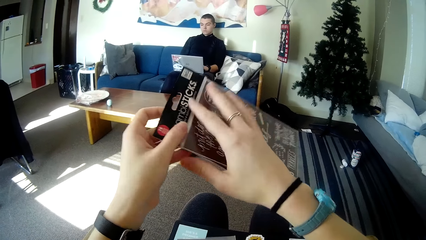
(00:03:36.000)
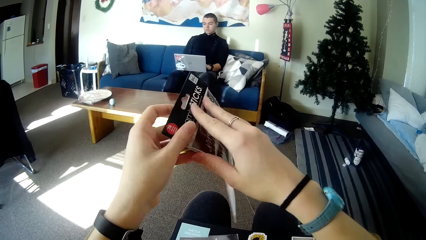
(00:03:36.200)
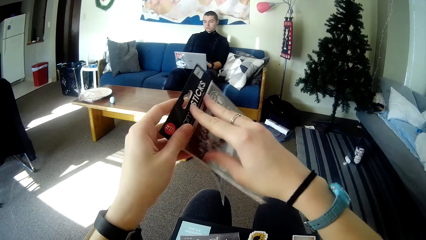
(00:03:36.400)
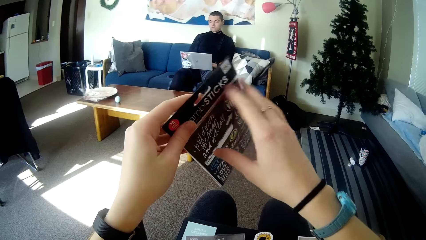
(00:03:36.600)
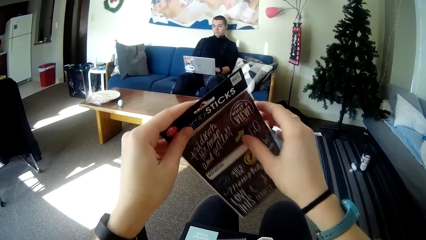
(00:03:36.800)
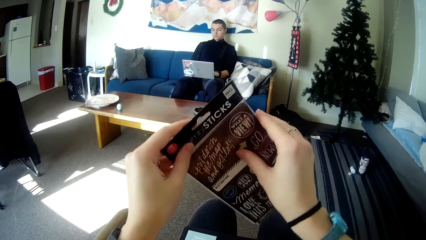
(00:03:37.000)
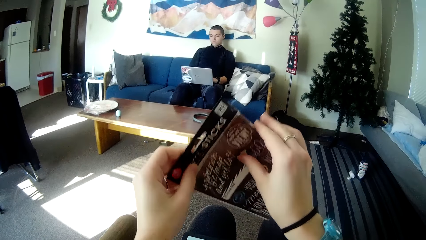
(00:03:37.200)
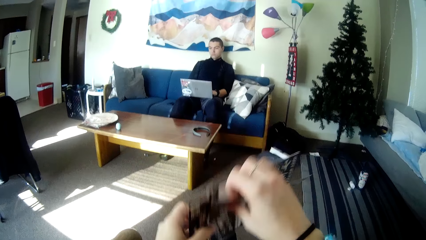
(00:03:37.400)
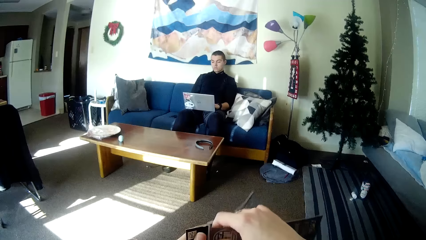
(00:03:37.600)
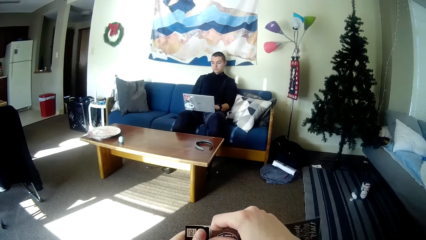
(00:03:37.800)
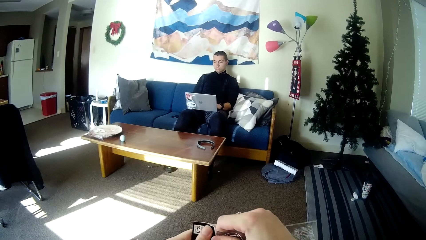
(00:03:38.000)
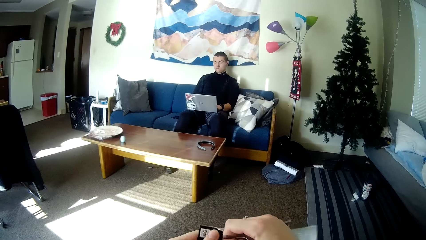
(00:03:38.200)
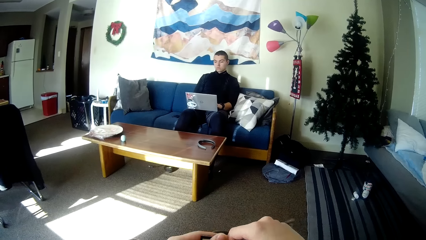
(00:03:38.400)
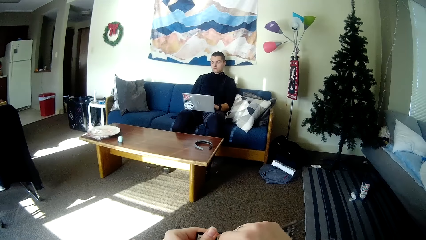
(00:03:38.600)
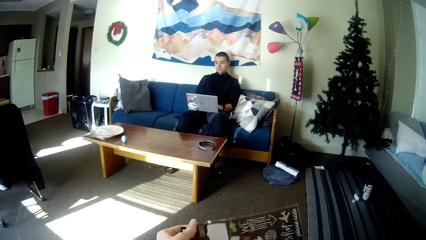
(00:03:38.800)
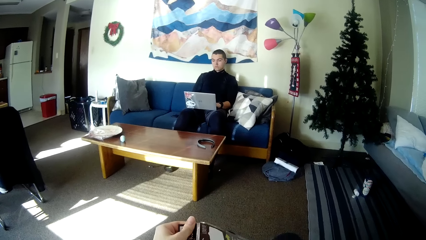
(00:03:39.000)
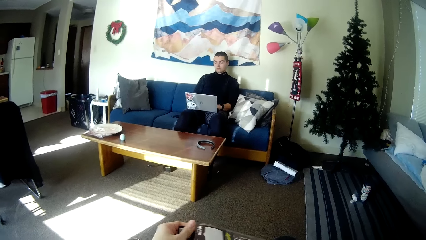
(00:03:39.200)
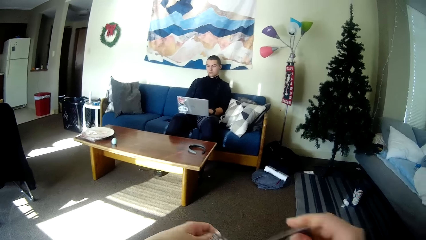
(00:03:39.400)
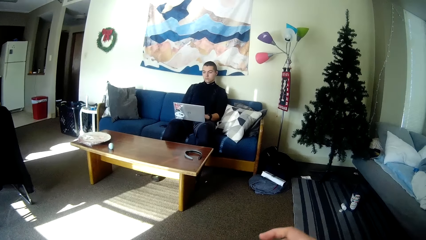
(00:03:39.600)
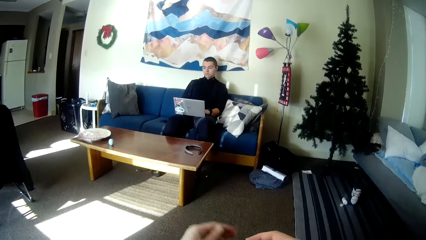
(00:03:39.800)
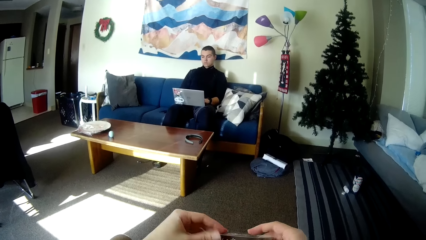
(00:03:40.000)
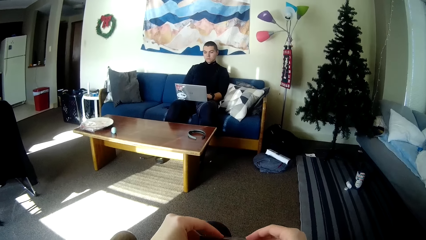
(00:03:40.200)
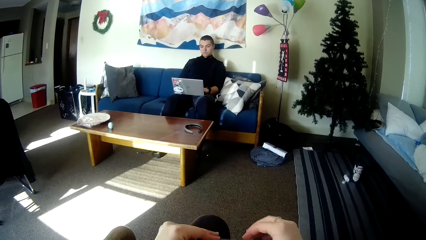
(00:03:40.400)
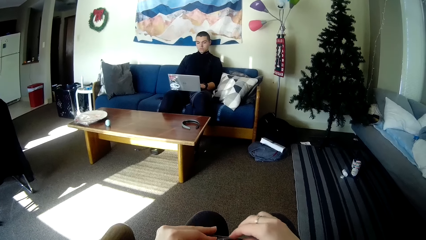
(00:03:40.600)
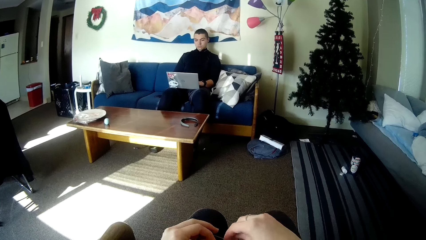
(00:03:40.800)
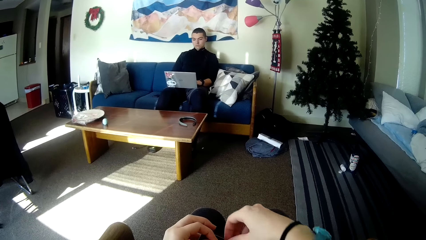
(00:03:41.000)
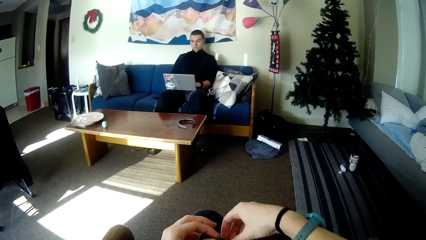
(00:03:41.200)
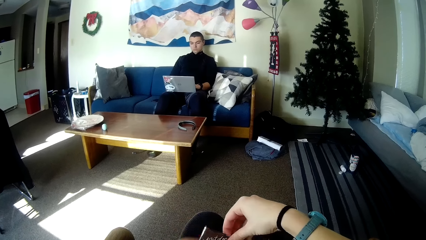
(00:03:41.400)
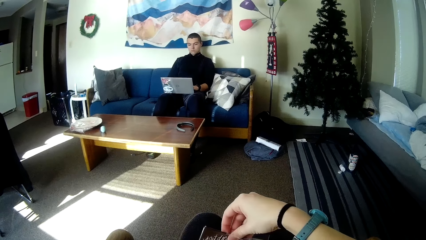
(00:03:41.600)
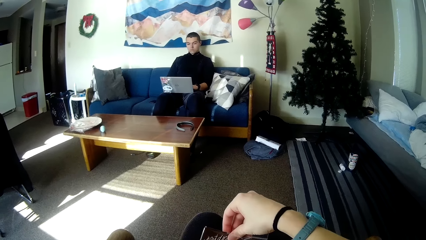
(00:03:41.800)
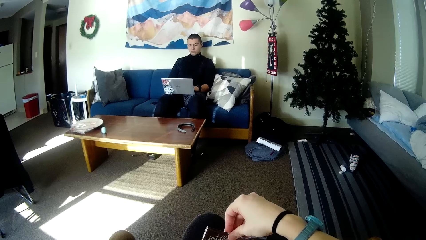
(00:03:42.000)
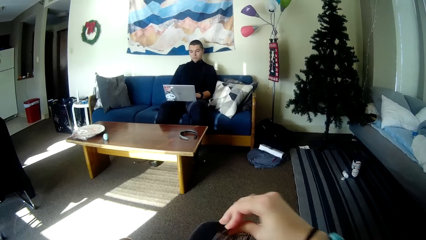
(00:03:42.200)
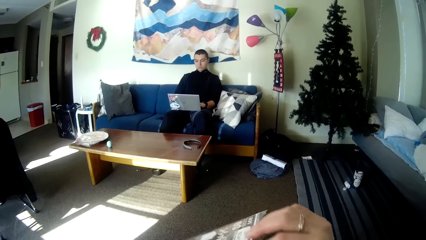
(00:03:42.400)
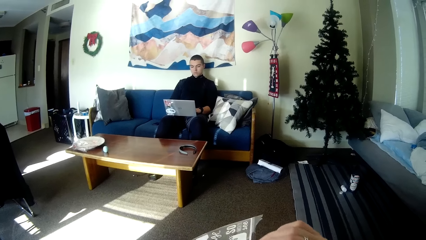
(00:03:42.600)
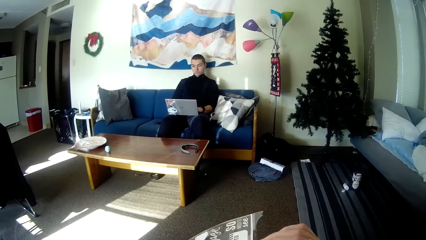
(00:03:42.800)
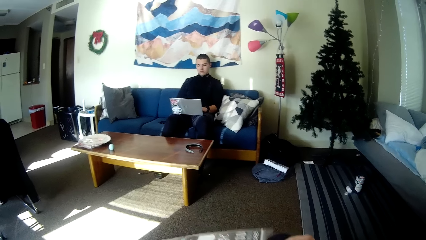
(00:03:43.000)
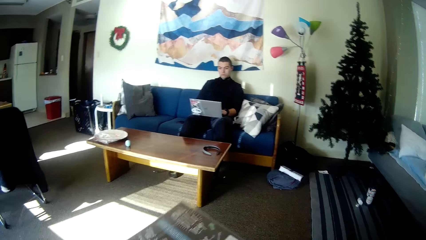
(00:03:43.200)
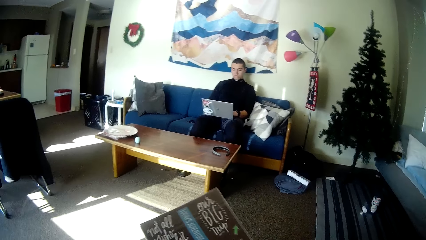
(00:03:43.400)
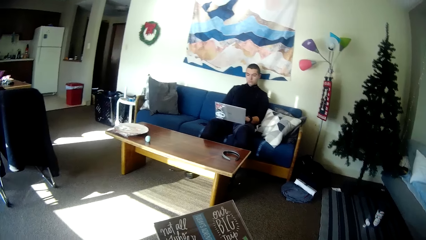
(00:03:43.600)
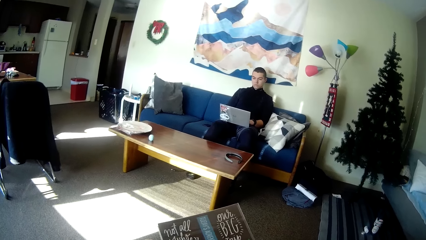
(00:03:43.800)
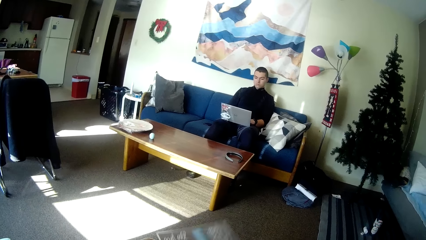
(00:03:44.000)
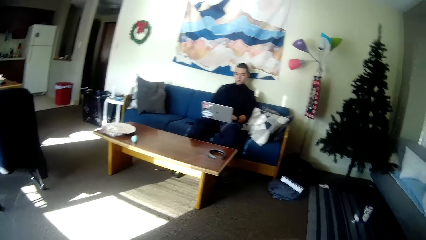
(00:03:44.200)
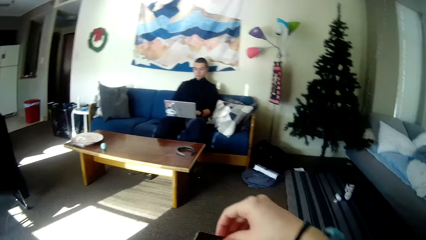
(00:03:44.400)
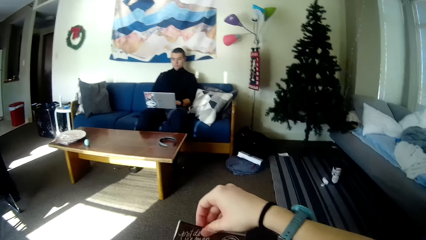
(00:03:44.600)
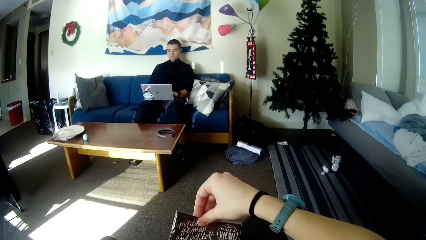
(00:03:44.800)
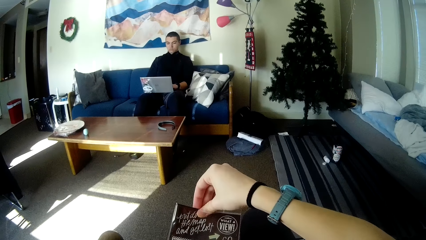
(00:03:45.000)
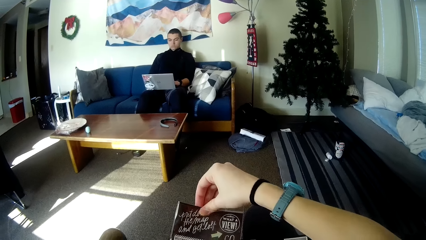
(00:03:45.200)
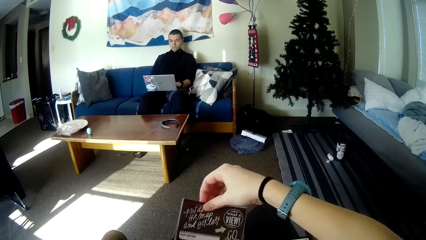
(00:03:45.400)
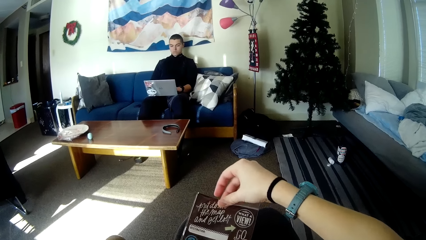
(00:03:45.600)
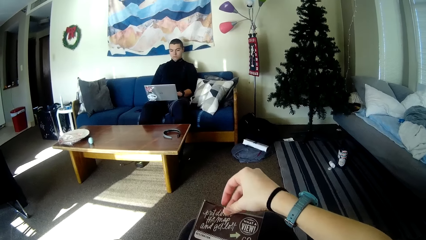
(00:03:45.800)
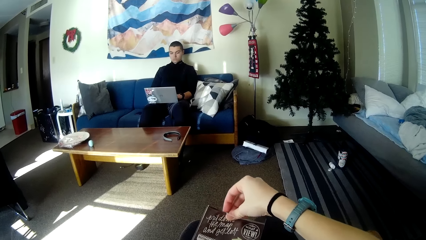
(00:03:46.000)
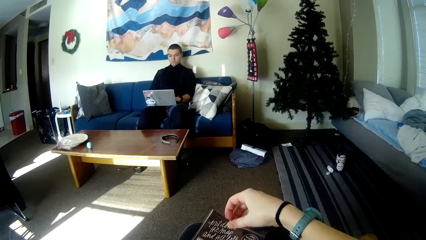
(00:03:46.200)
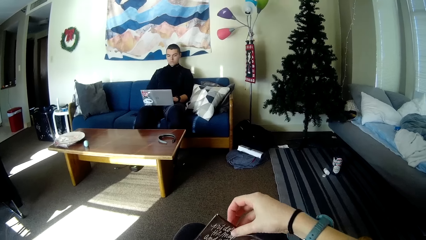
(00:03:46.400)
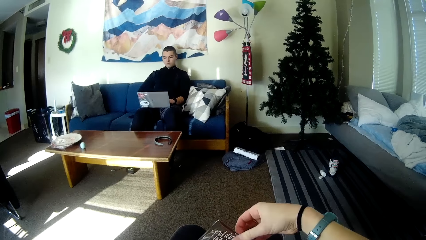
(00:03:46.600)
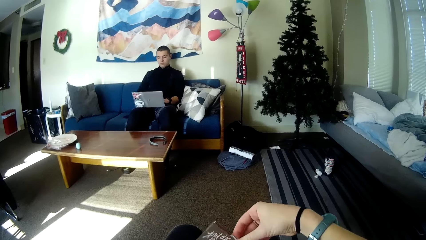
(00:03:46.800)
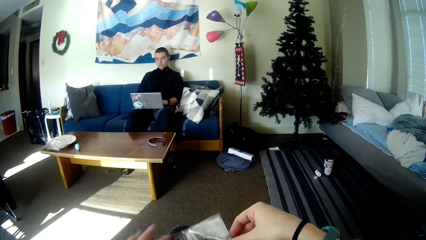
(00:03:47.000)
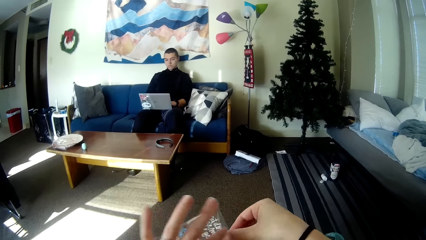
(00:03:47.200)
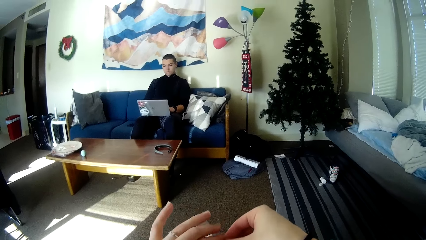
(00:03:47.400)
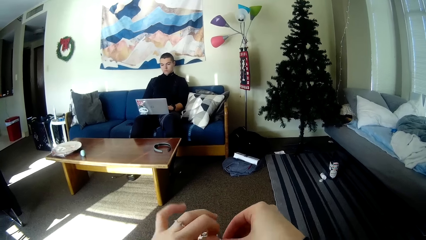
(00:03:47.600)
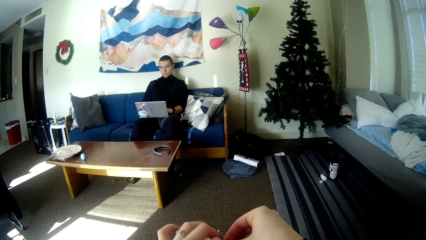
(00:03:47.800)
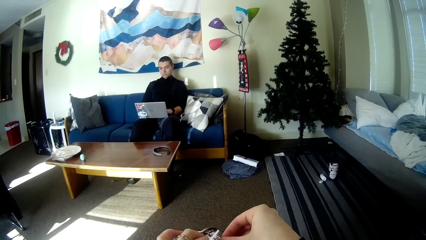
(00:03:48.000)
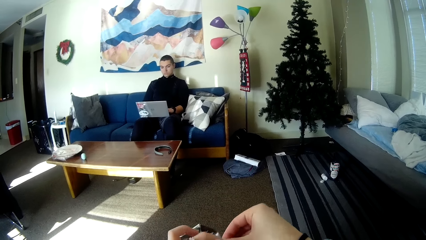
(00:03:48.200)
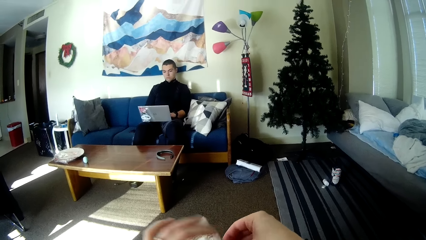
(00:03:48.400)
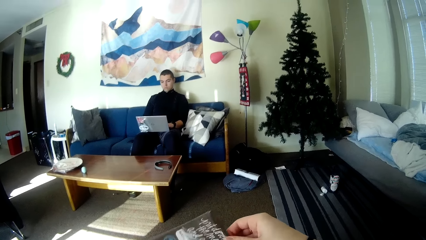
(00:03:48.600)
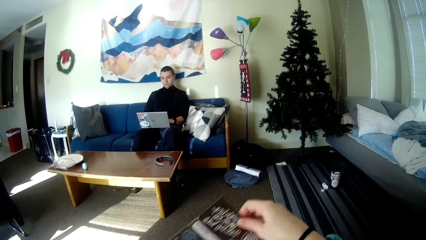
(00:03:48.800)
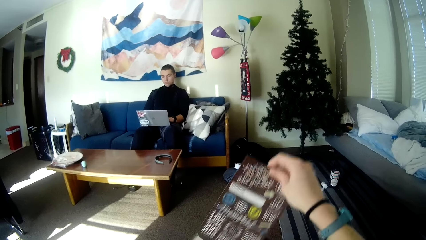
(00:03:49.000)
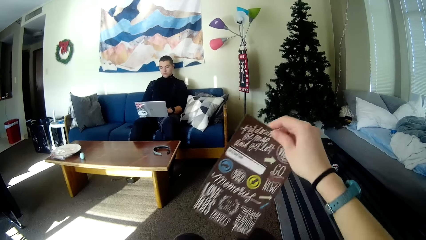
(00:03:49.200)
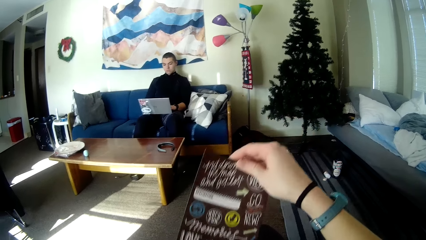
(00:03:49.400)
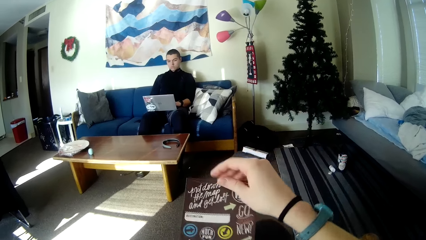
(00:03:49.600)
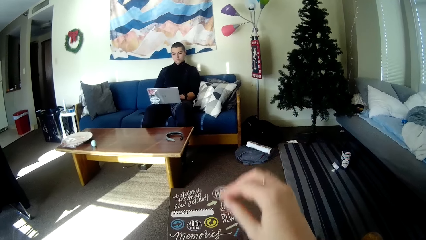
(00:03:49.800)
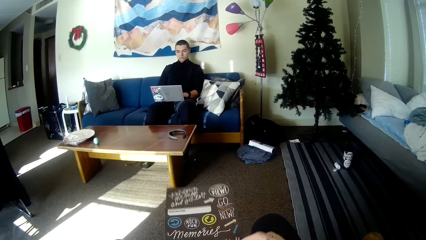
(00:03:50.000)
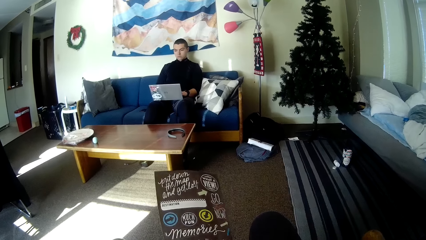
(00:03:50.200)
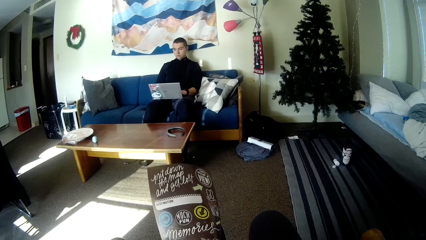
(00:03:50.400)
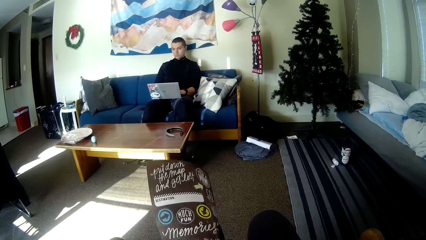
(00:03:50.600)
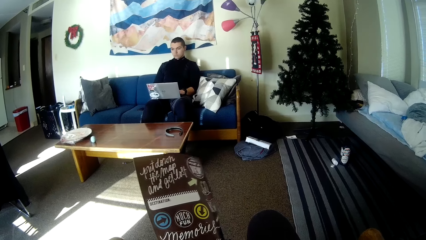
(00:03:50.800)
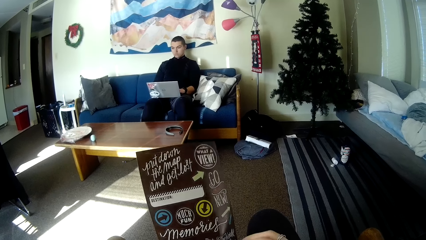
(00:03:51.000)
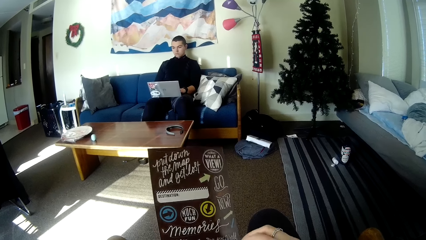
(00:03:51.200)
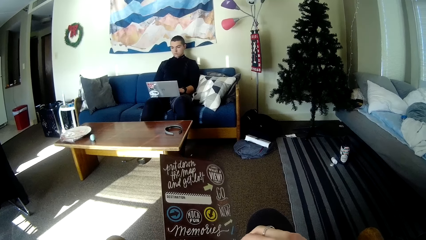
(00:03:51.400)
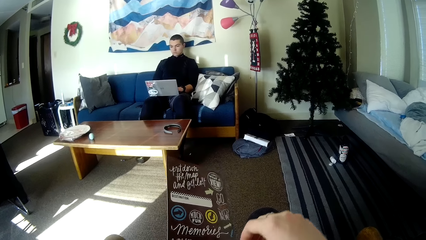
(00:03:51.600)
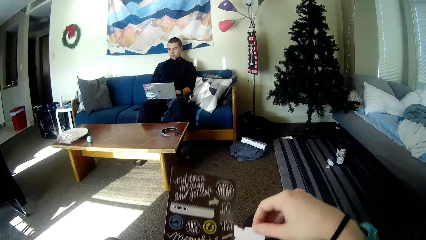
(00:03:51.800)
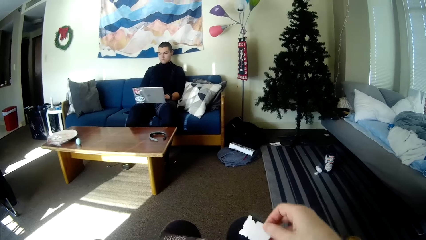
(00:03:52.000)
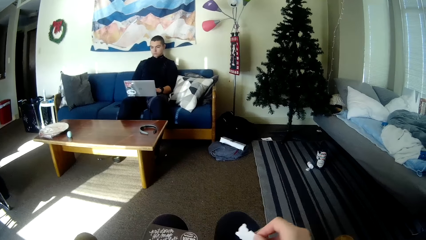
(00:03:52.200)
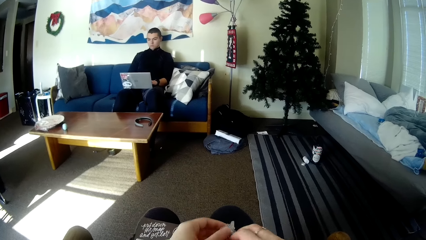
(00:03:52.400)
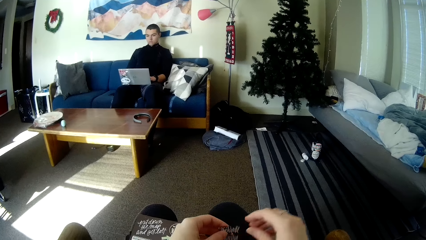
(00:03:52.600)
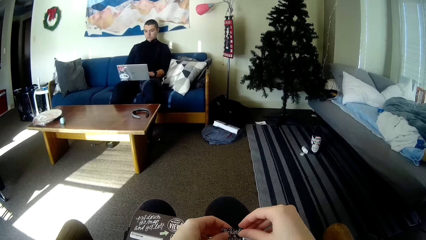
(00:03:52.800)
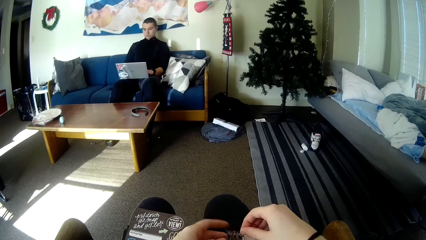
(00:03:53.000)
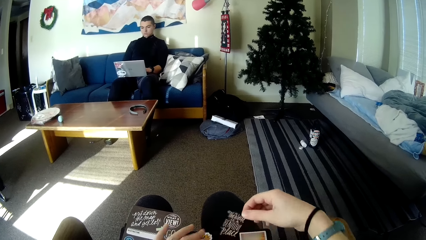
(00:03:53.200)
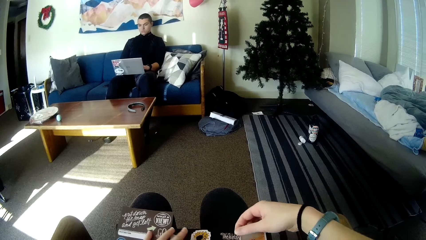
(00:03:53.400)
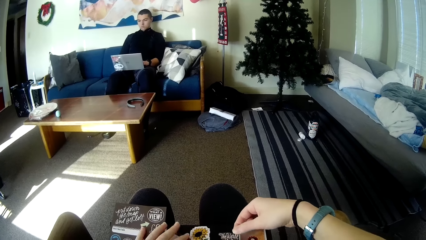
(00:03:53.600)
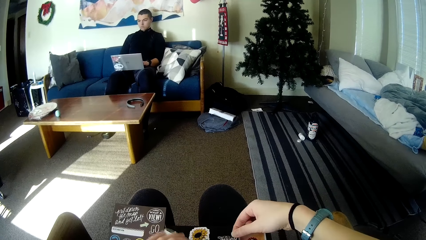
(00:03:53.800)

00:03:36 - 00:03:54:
The camera wearer tears the package. They remove one of the sticker sheets from its nylon. They peel off a sticker from the sticker sheet.
